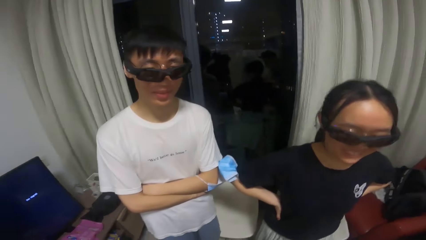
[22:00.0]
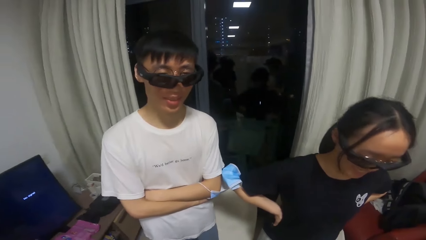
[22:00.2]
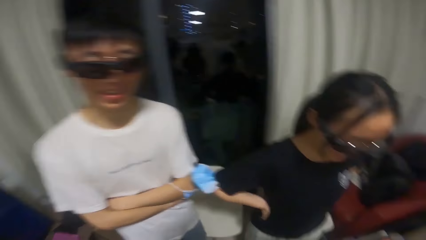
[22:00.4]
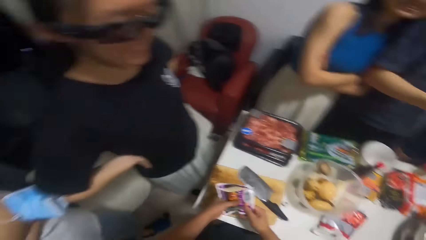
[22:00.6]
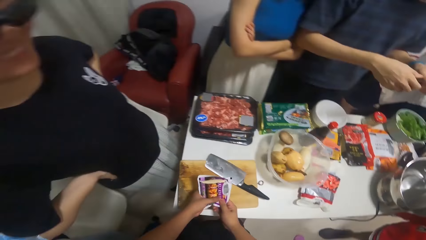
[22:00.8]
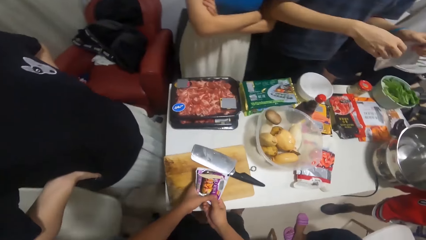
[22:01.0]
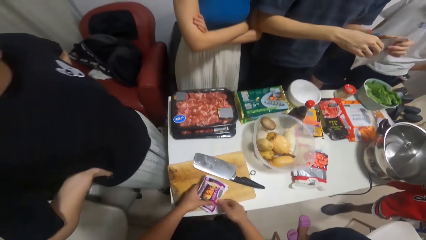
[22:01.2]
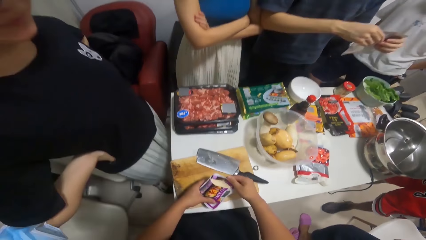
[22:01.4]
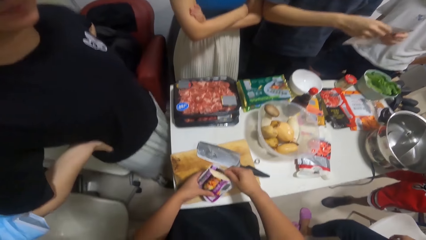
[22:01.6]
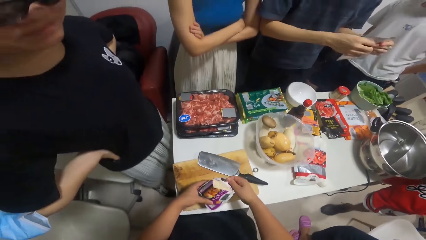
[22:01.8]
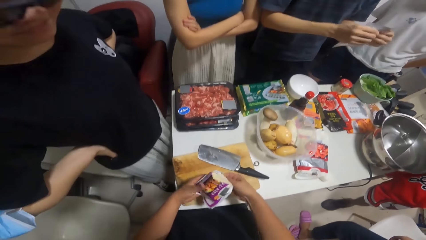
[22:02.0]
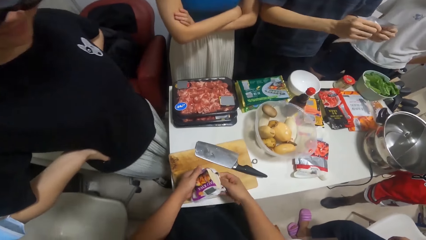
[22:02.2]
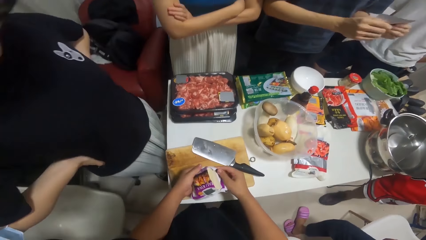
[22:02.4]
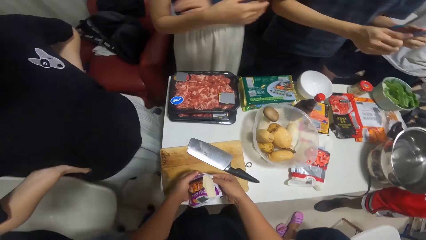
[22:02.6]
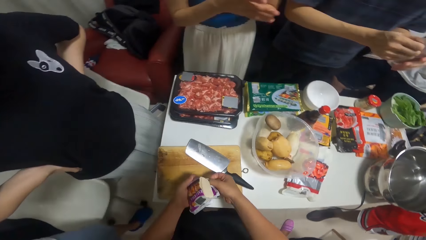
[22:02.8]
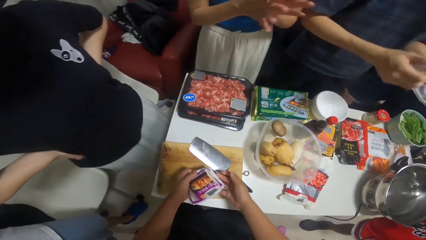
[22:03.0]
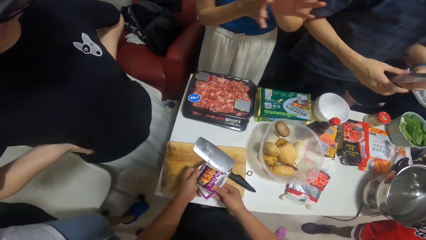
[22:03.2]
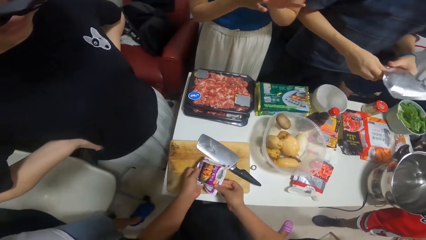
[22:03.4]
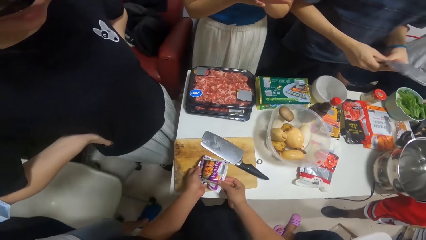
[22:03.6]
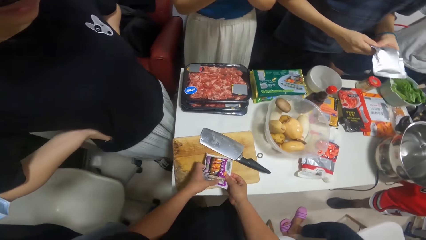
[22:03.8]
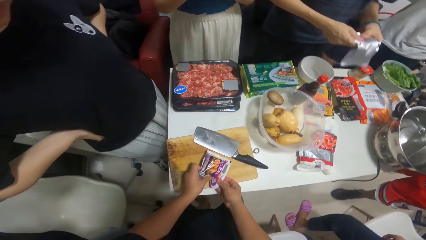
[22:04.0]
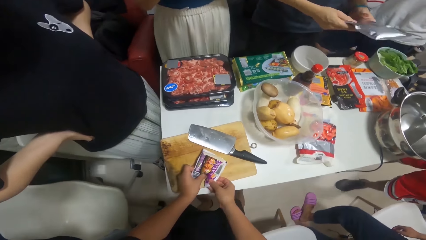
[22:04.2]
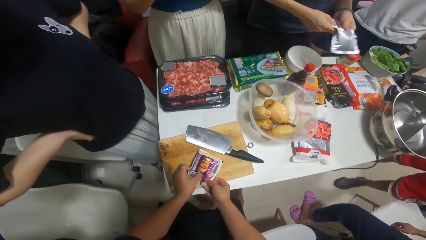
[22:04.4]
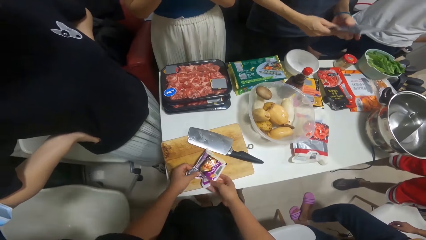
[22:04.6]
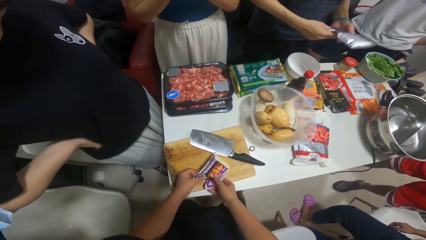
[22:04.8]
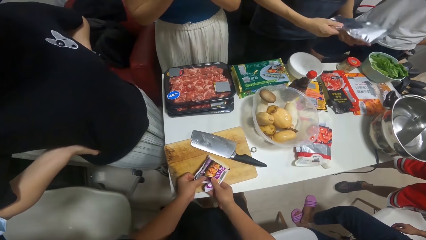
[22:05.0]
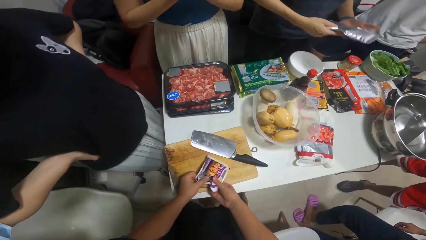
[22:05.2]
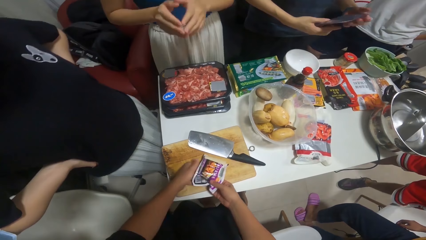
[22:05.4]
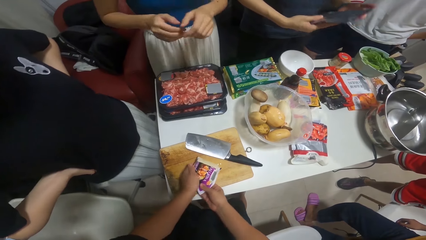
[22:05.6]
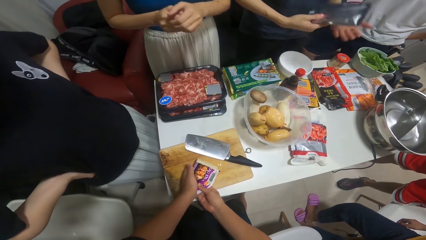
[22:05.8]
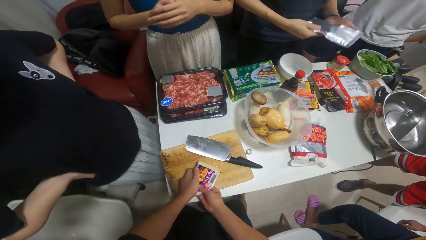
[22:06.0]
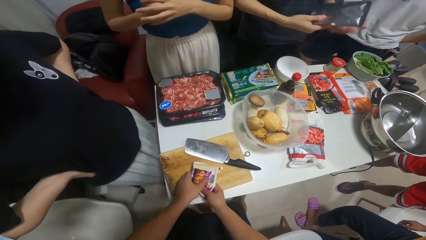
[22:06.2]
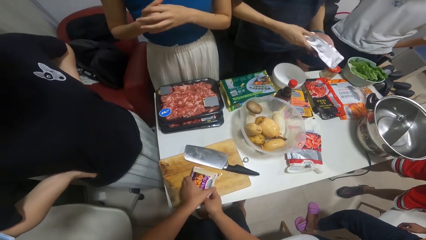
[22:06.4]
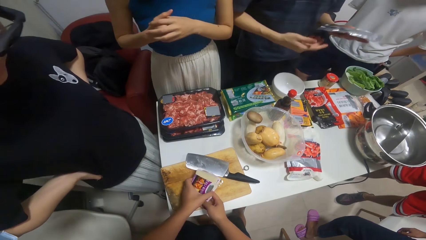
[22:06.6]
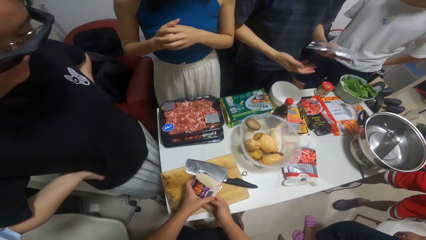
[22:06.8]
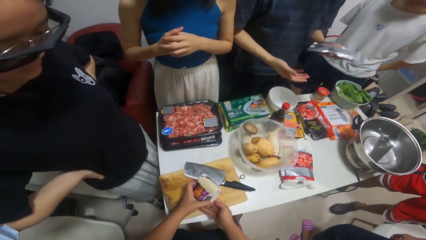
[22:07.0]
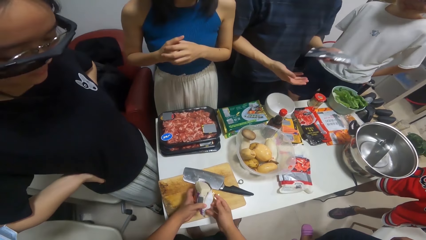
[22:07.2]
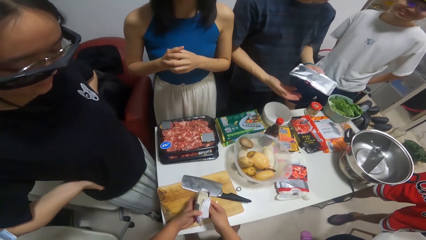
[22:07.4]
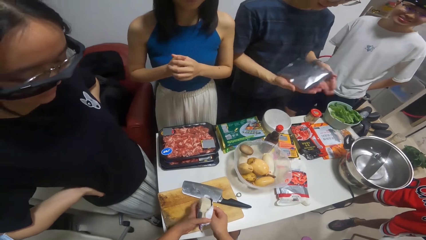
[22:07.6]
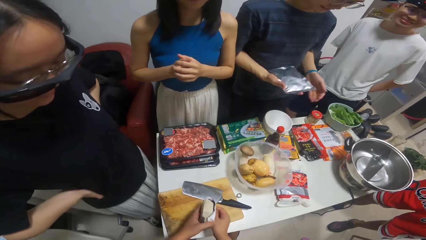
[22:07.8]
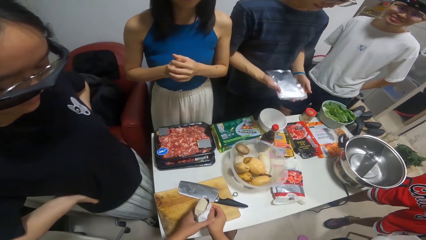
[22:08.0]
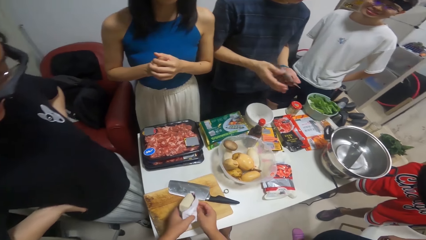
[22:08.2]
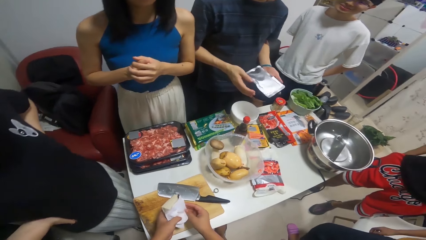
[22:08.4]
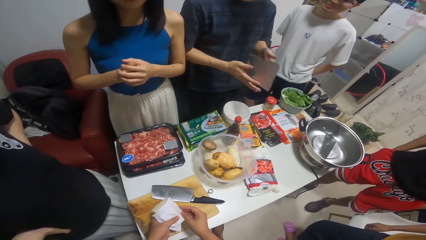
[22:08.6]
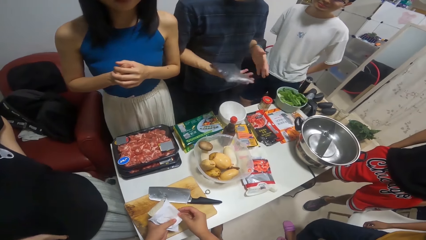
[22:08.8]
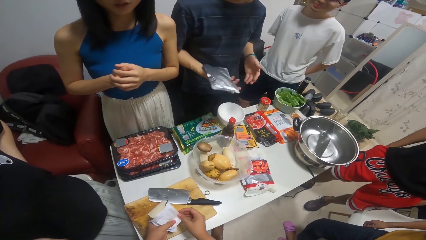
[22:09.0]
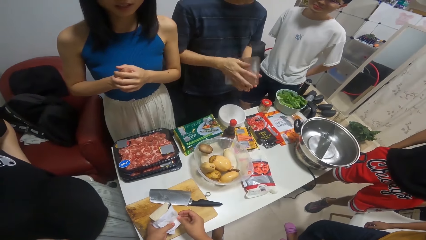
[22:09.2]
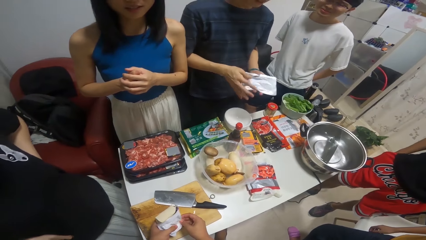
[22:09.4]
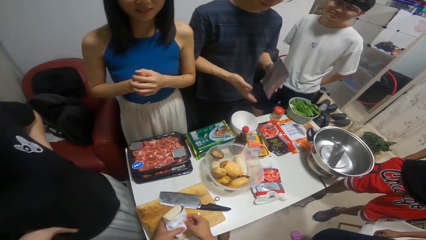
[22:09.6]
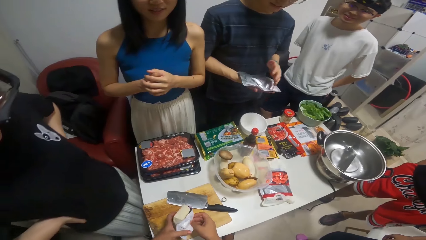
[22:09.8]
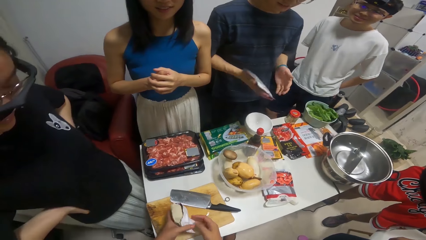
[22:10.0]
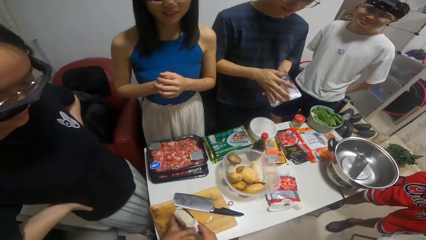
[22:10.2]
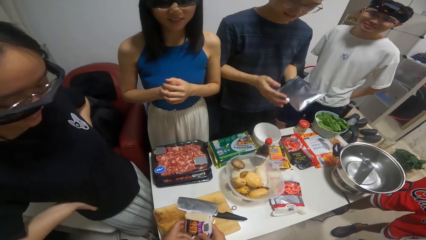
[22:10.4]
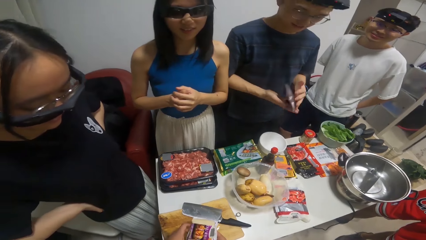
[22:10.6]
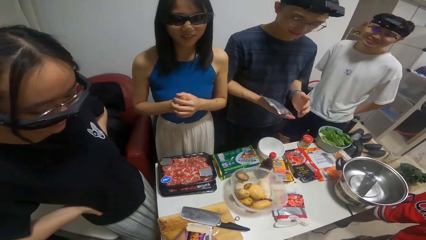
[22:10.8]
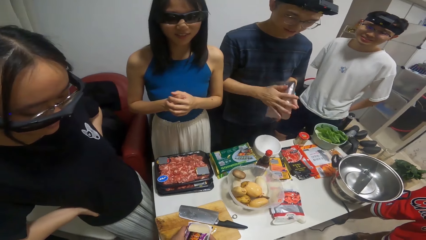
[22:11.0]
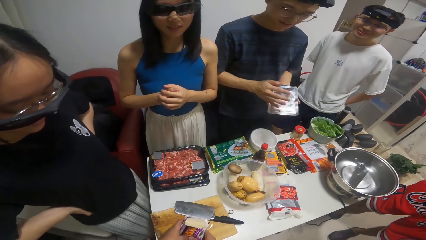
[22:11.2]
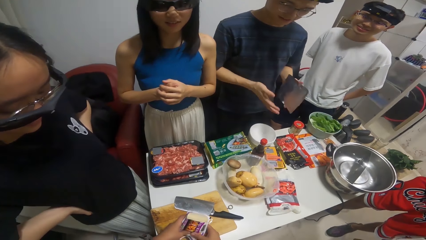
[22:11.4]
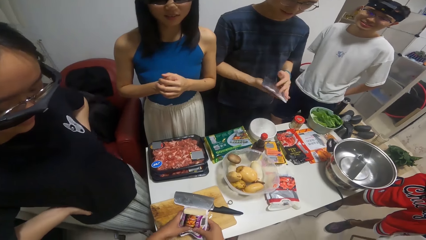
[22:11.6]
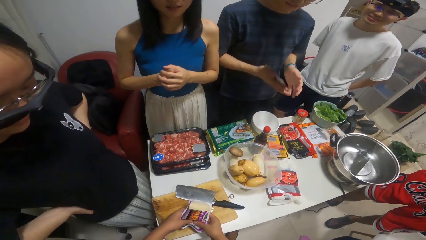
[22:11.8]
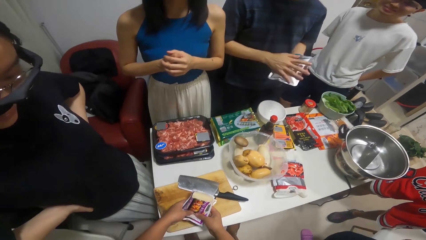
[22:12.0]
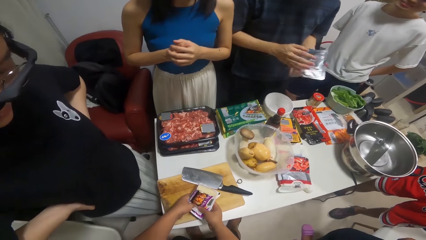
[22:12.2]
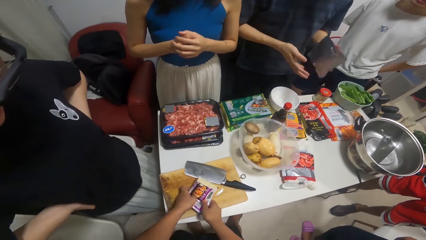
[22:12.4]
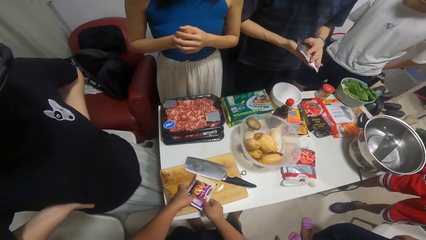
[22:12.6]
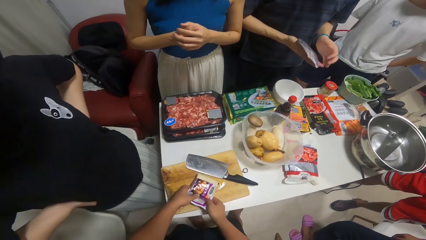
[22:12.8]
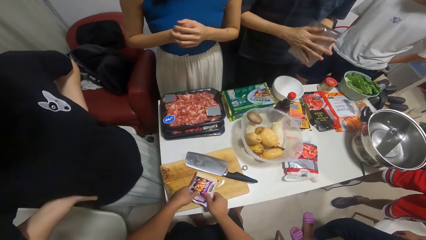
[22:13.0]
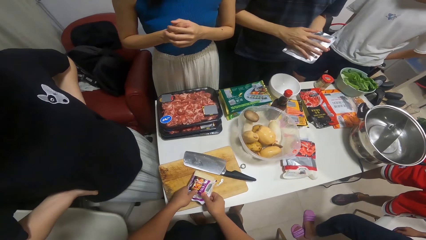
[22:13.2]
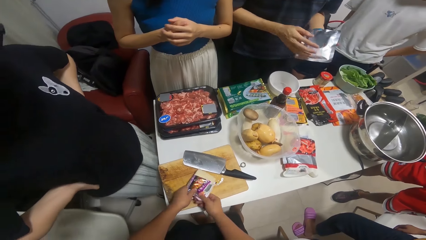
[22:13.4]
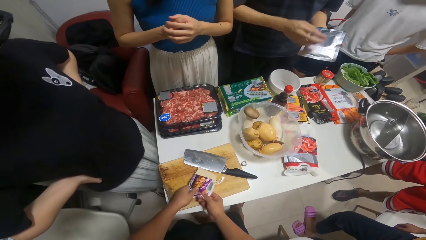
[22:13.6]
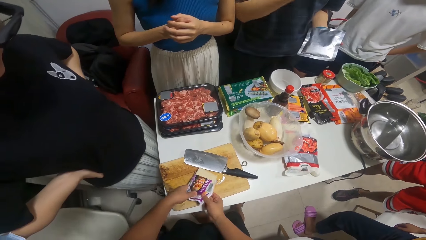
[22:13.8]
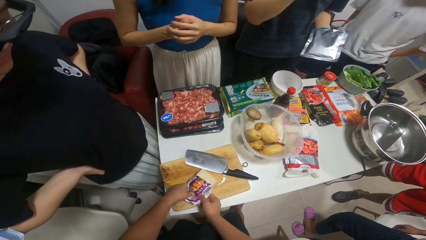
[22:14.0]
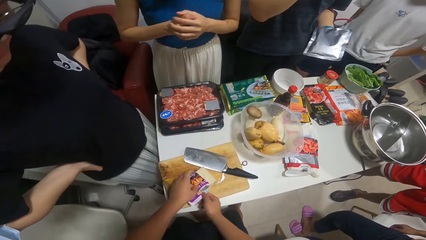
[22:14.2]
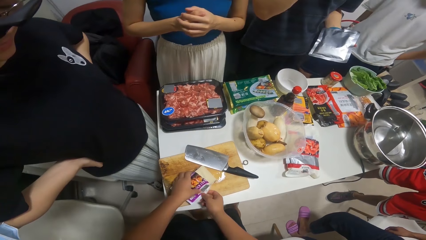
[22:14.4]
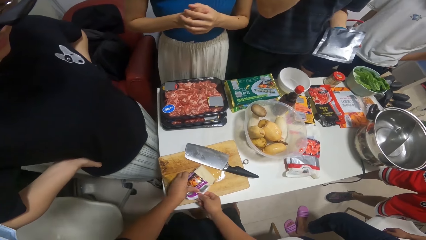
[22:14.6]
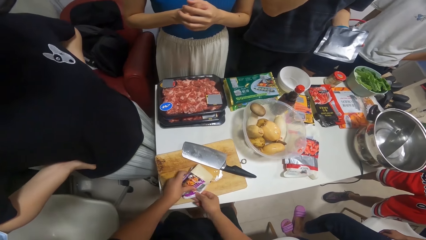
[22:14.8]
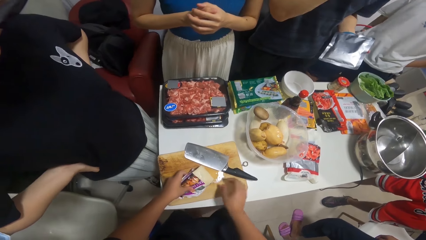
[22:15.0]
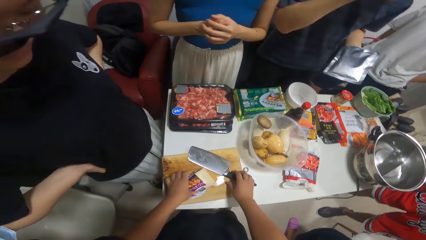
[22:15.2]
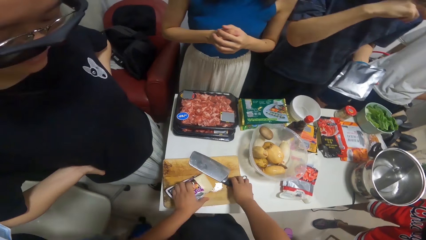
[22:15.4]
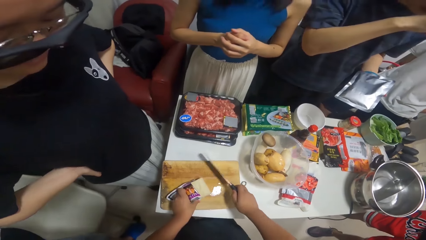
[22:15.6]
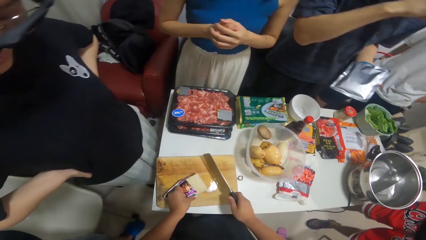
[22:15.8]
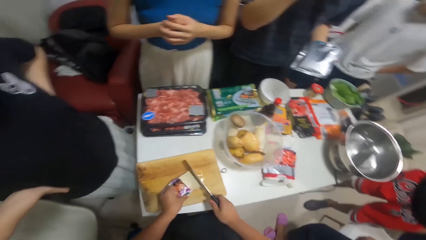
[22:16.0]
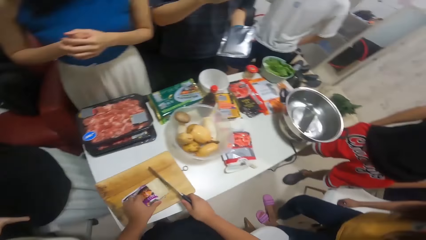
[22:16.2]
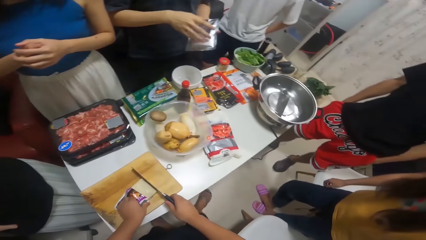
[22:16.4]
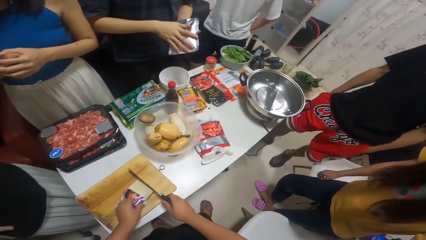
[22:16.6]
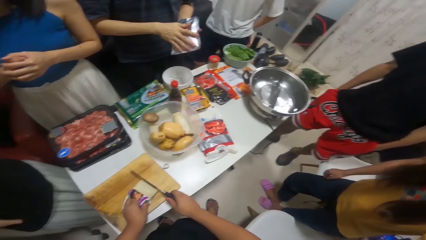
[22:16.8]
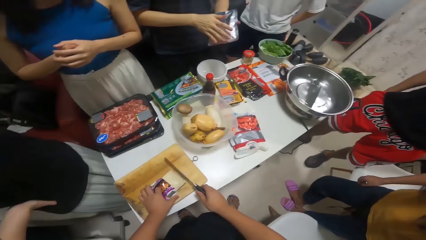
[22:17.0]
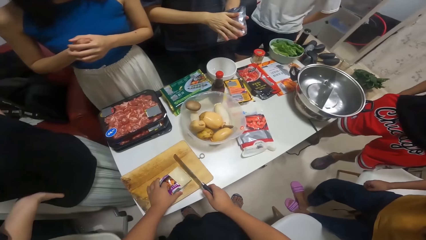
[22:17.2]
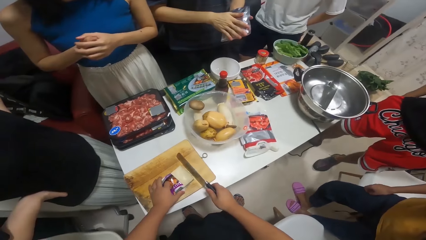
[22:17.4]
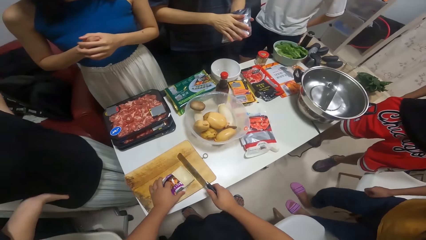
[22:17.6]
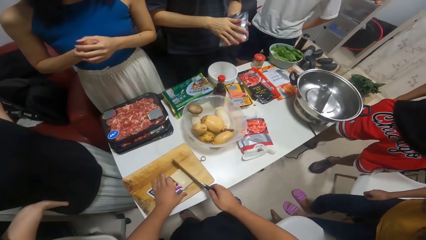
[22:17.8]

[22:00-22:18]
A woman claps her hands. The camera wearer picks up the knife on the table with his right hand. He chops the seasoning with the knife in his right hand on the table.
